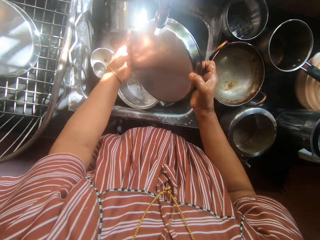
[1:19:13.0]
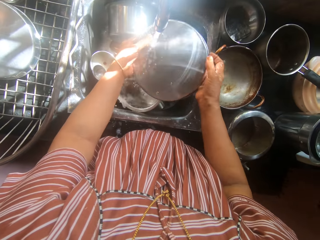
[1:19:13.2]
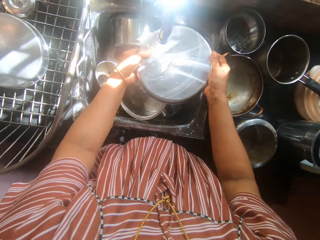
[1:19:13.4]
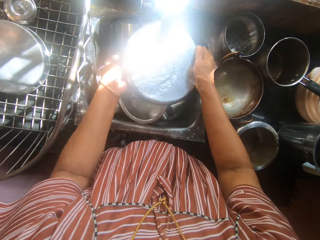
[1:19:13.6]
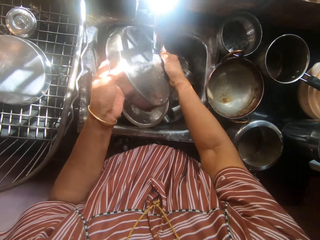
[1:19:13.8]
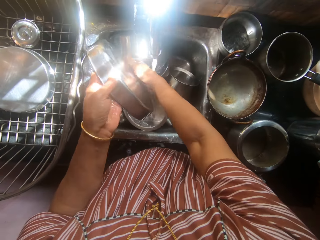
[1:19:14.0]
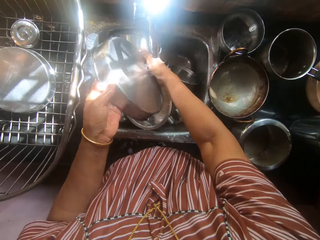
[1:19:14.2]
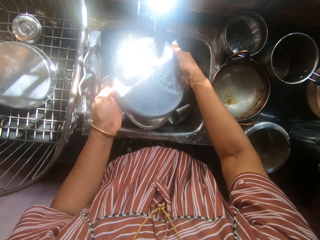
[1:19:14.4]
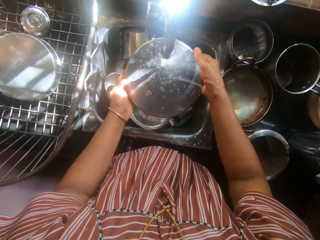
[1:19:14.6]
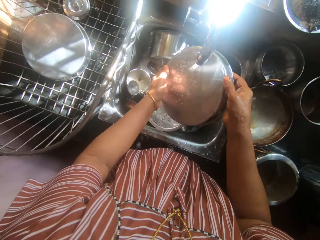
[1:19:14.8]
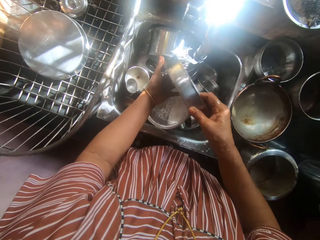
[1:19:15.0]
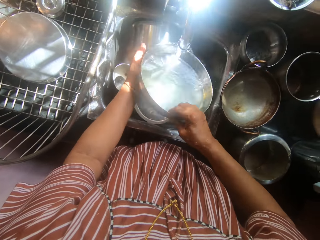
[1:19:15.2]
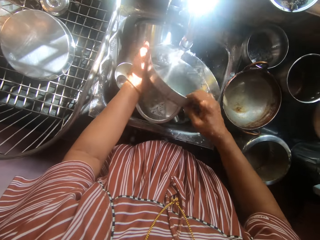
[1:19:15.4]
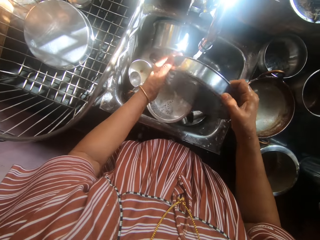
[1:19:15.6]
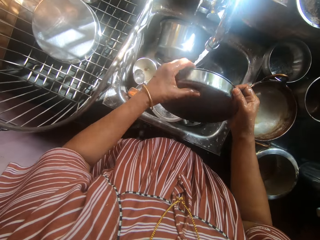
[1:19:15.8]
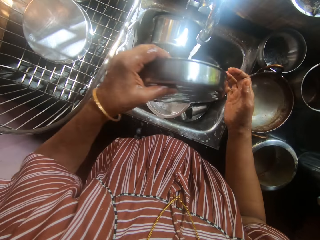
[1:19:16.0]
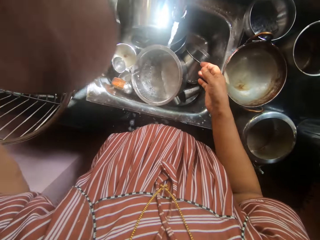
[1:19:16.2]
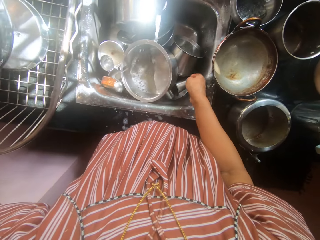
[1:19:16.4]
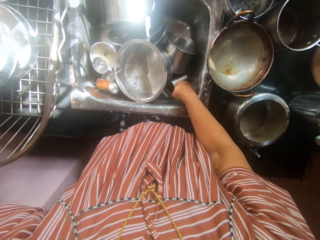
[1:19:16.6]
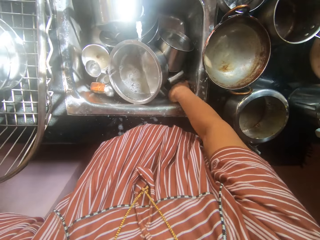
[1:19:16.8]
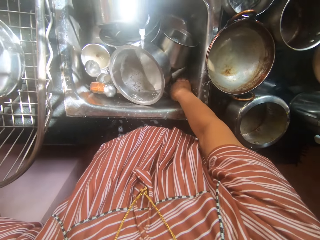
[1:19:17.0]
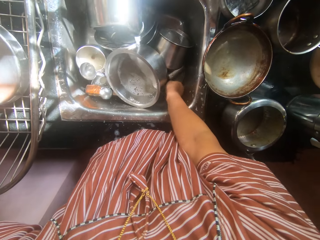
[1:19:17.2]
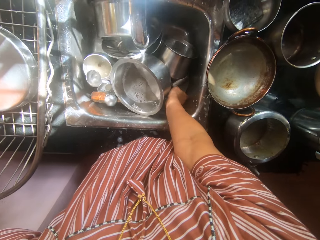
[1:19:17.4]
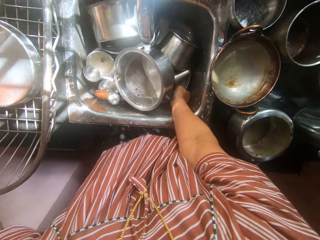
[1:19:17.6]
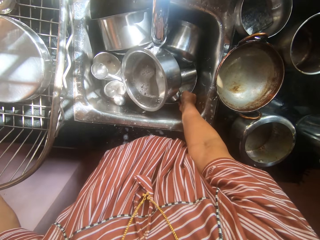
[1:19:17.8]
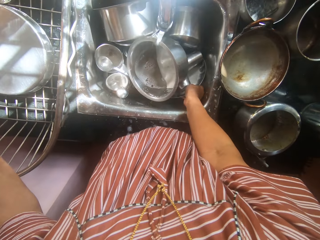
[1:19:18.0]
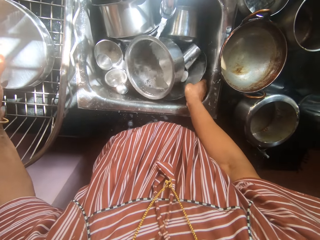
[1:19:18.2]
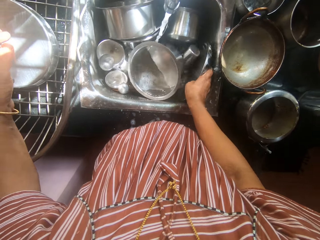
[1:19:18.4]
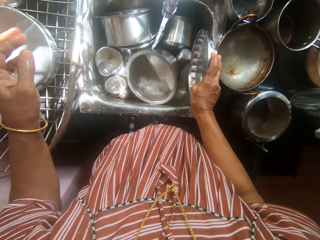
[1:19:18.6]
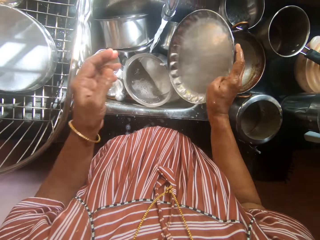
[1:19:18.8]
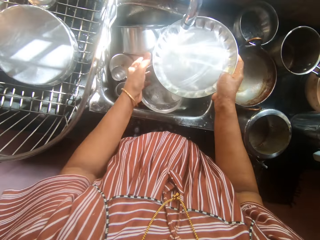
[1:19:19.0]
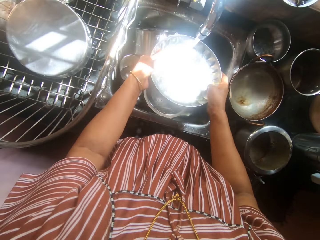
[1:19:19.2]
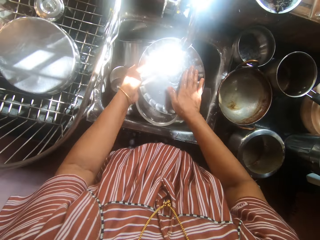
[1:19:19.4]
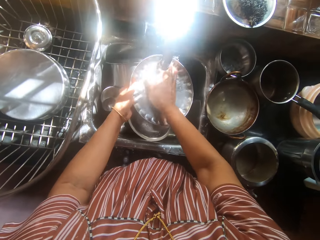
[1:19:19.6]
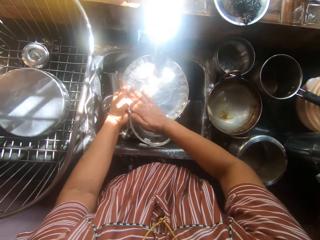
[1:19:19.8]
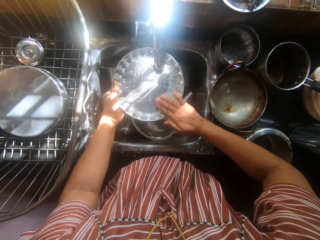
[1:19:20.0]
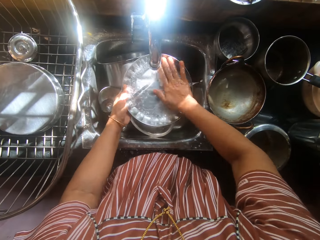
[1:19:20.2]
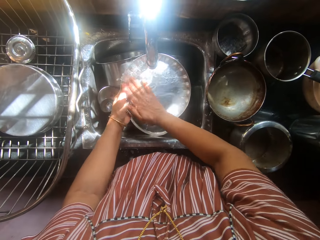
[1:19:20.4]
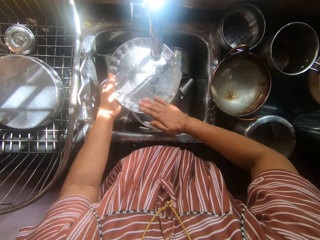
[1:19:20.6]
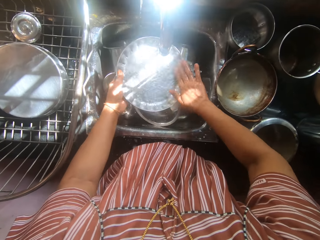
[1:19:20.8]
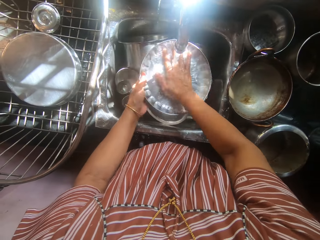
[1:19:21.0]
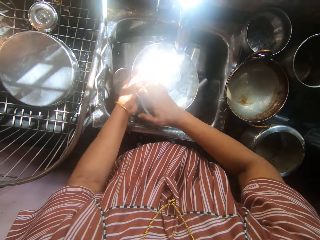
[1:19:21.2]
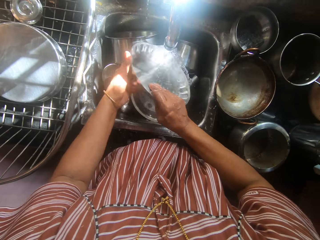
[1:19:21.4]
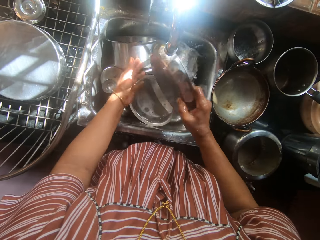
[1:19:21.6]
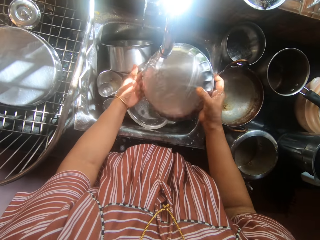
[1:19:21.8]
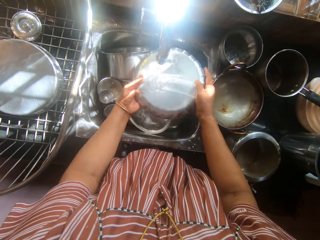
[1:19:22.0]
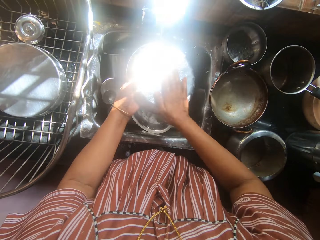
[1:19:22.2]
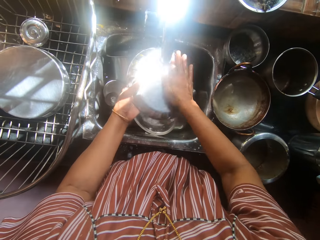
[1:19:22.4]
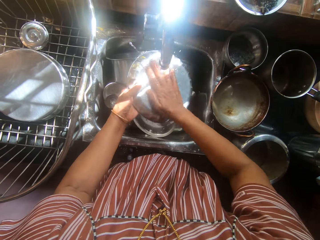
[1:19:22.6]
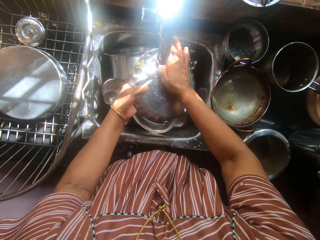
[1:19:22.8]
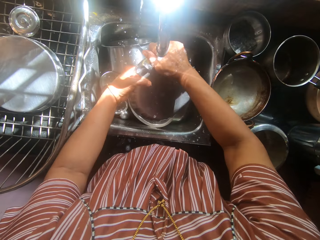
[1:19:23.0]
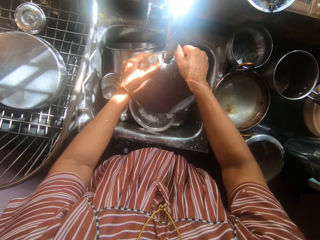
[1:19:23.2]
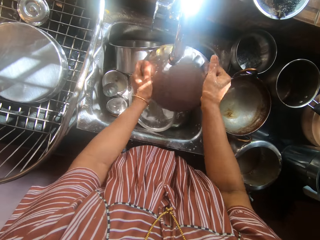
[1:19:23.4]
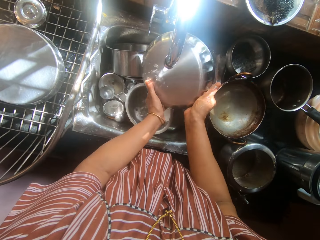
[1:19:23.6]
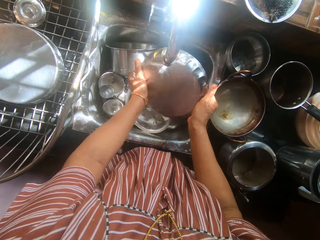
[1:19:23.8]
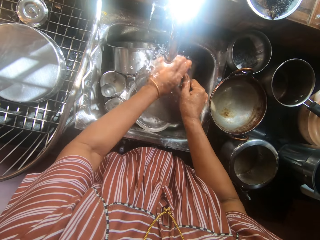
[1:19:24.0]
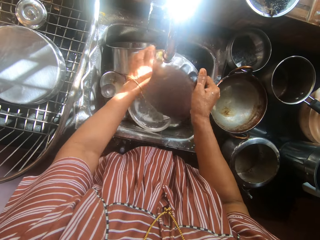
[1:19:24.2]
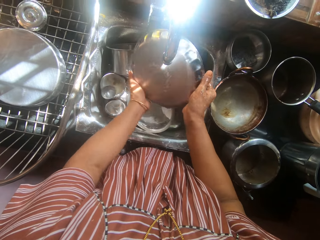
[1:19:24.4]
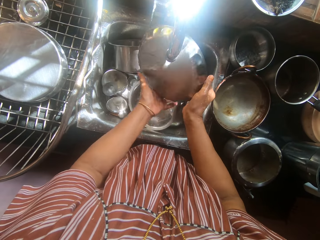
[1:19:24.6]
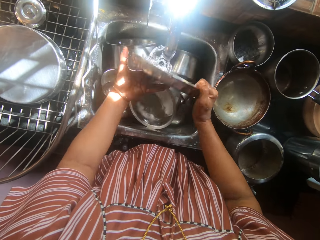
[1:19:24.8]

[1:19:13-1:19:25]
The camera wearer drops the second pan into the plate rack on the kitchen table with her left hand. She picks up a dish or tray from the sink with her right hand. She wipes the tray. She rinses the soap off the dish with both hands.

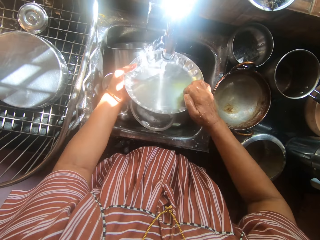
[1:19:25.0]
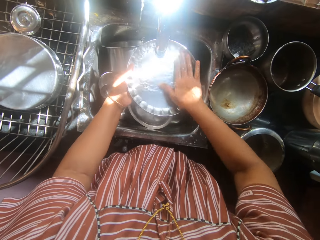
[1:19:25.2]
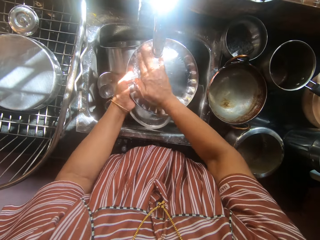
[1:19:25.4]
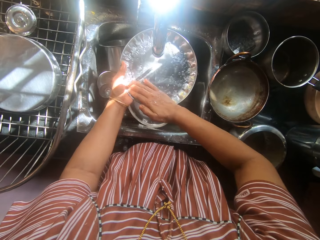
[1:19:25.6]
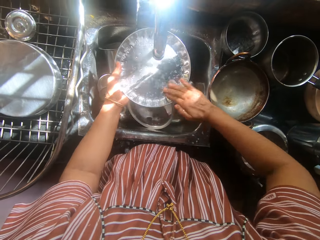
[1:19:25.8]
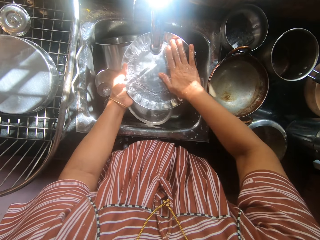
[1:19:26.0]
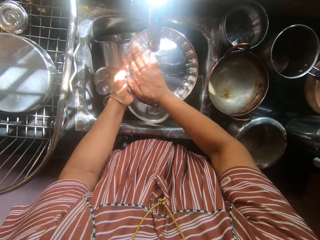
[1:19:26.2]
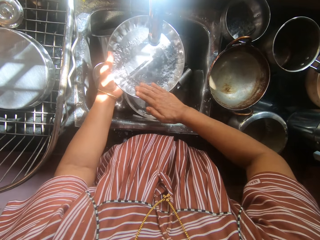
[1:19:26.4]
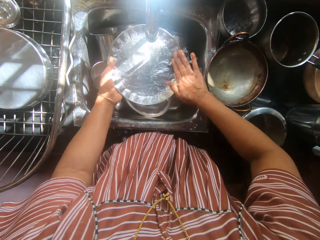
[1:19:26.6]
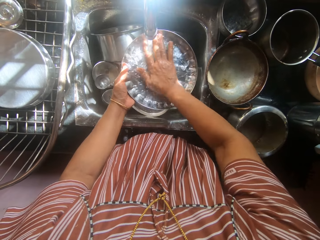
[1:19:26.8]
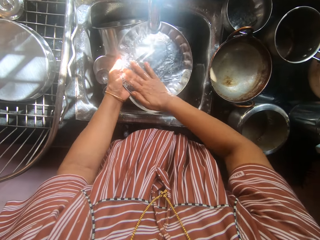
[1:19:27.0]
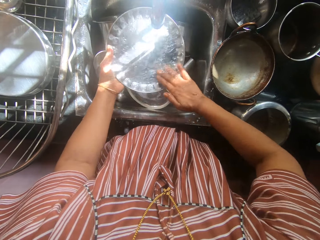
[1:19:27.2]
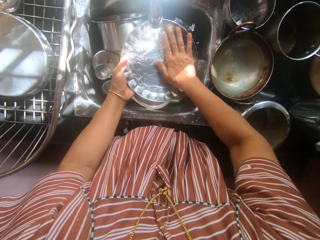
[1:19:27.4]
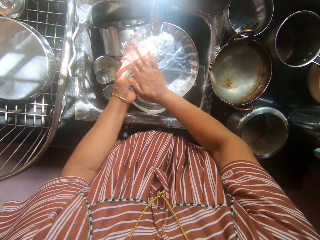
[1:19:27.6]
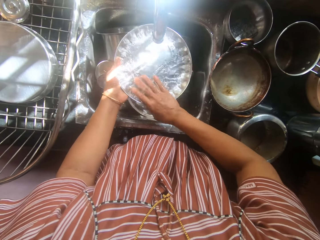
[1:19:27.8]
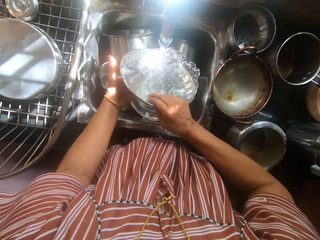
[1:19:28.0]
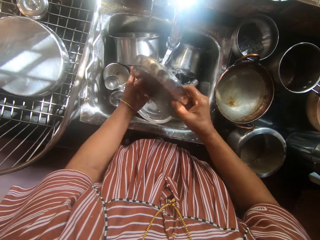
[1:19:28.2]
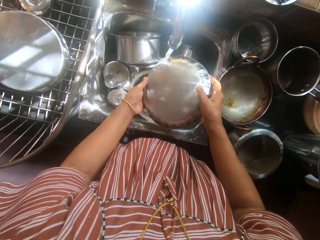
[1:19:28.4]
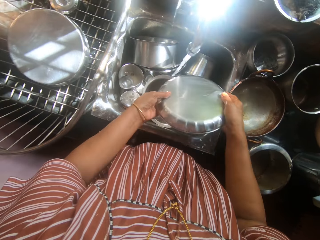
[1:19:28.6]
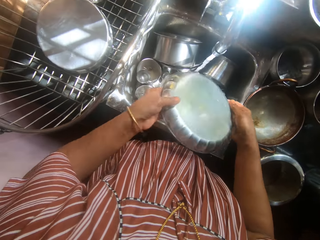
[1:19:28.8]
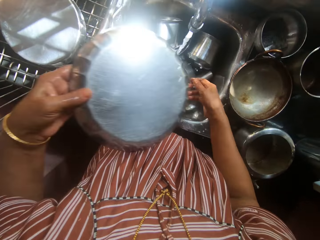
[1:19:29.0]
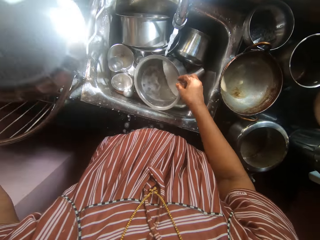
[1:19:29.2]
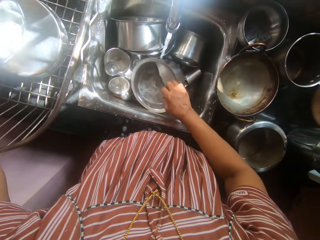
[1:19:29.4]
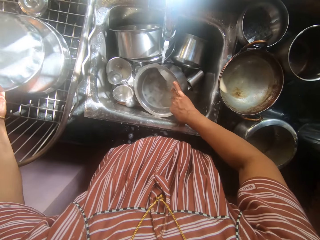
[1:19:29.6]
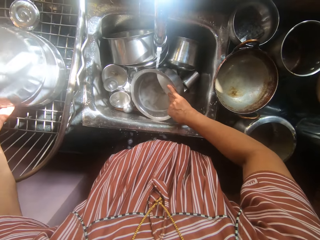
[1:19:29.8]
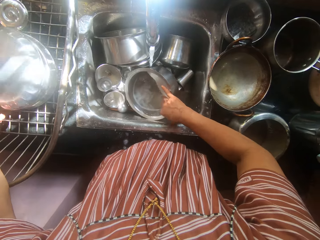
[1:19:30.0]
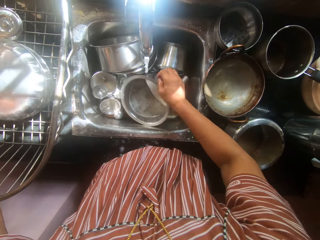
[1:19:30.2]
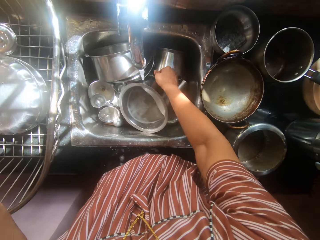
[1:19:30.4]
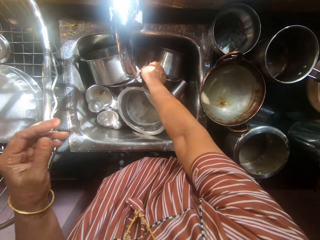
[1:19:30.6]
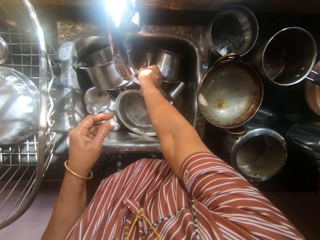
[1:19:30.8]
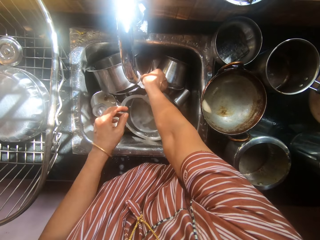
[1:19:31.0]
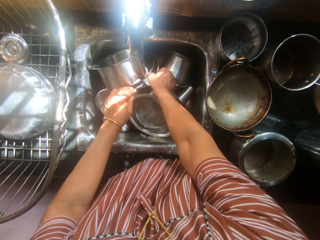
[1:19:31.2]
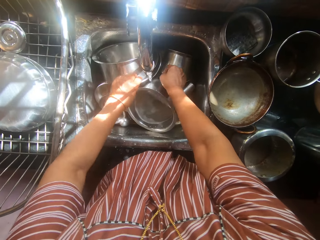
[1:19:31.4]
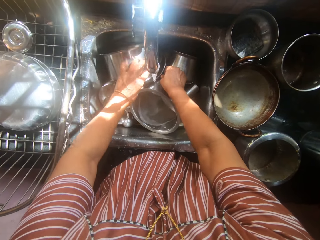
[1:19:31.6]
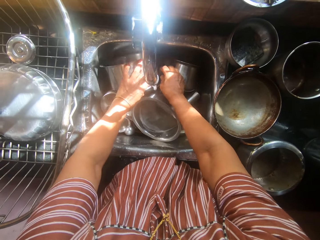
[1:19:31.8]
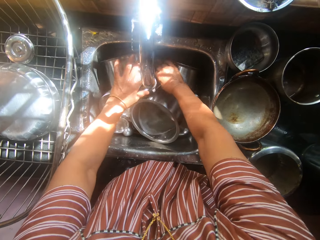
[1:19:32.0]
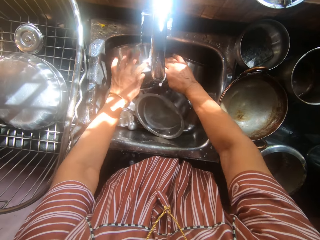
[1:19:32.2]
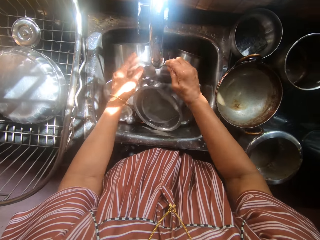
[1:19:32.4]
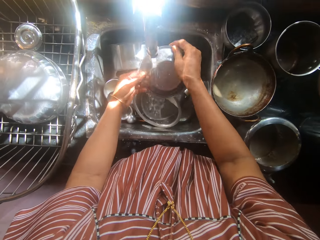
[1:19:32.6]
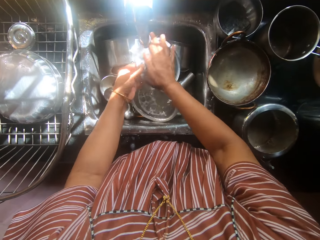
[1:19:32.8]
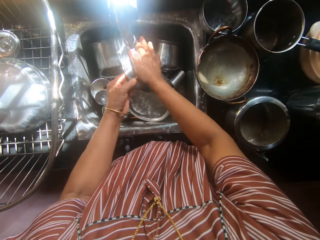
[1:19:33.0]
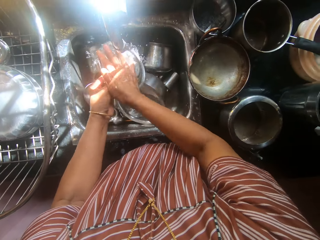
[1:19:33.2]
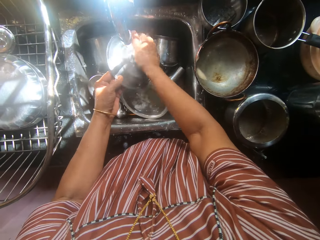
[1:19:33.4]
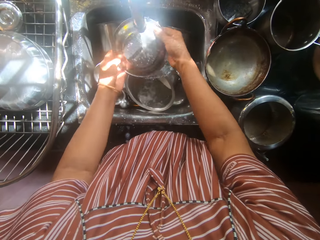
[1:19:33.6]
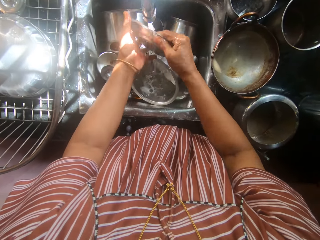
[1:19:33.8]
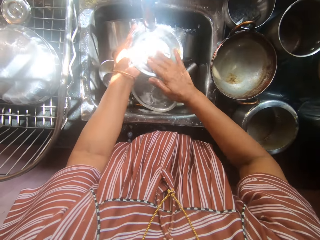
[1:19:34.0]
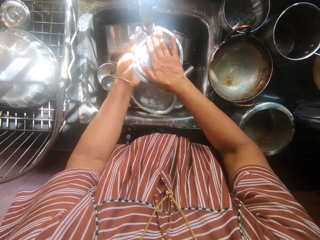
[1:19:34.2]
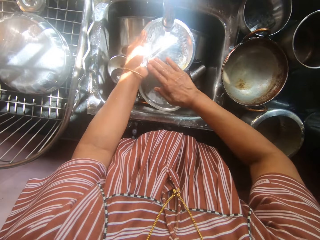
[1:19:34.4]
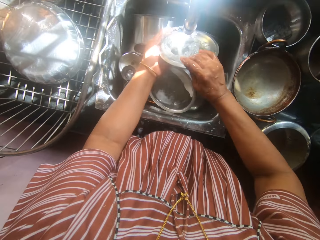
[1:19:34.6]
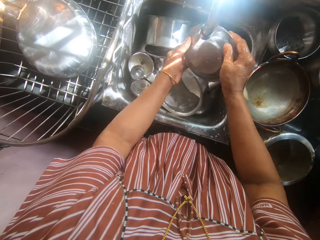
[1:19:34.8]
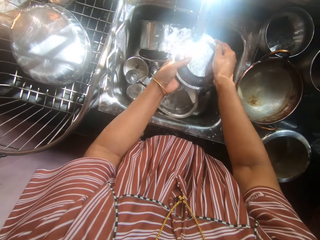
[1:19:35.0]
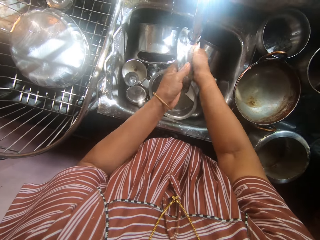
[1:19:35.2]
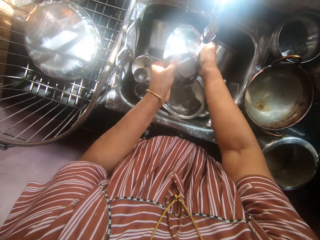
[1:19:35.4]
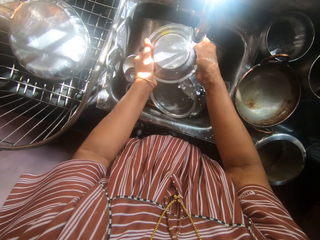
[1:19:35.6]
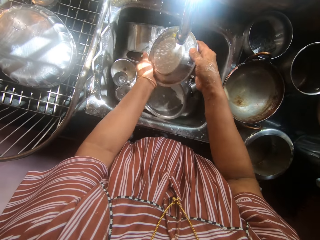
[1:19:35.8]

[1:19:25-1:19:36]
The camera wearer puts the tray in the utensils rack. She picks up another dish from the sink with her right hand. She rinses the soap off the dish with both hands.
